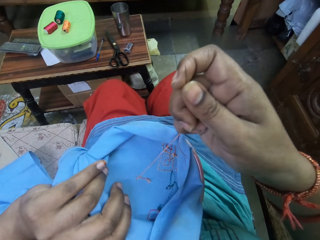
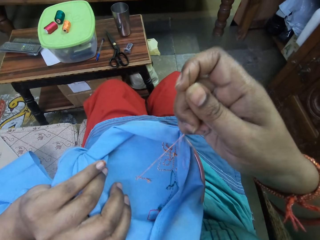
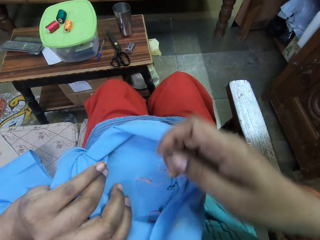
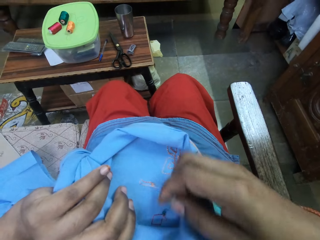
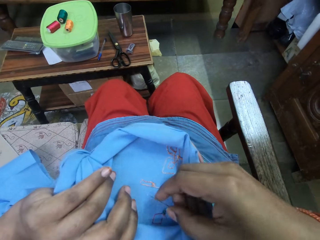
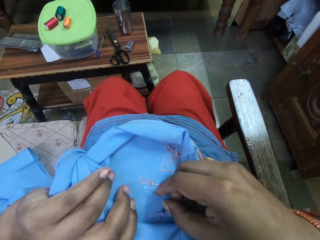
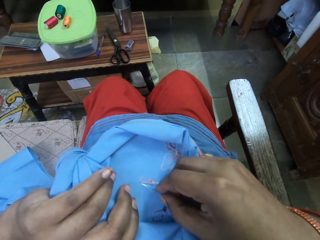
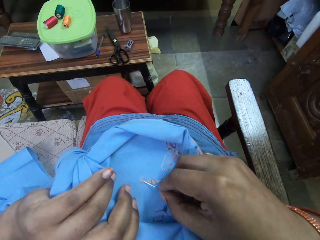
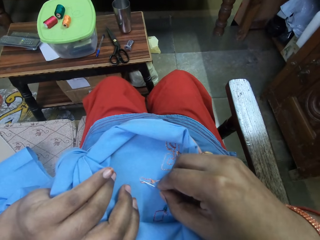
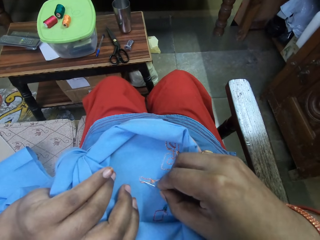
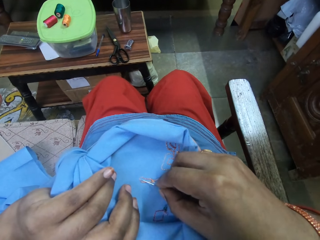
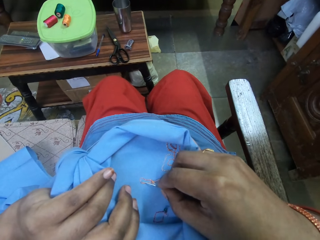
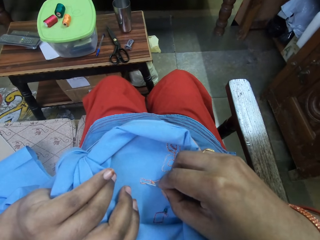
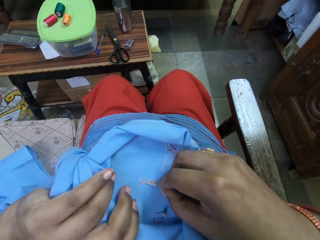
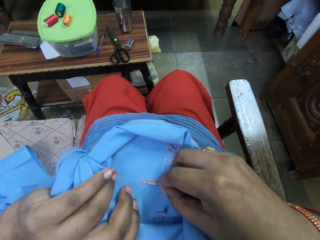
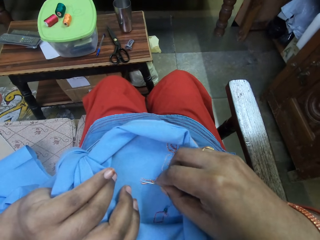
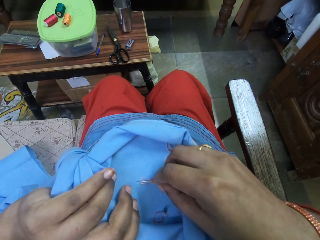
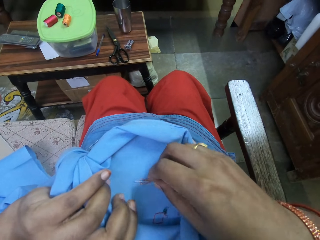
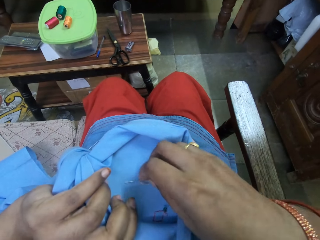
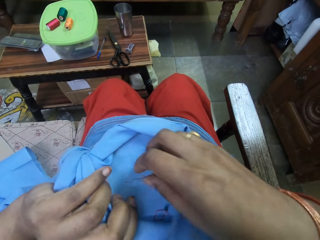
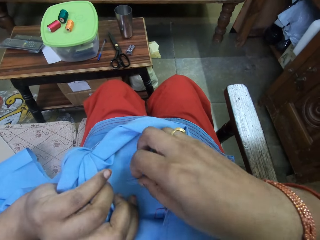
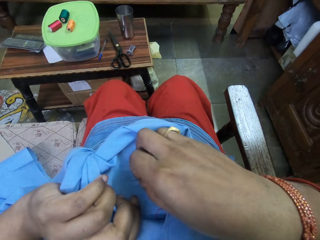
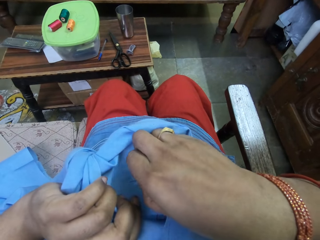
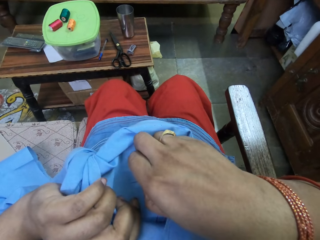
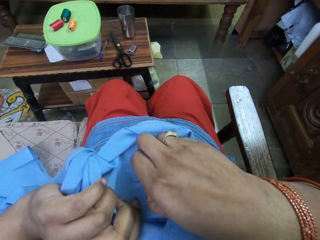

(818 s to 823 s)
The camera wearer sews the fabric with a sewing needle.

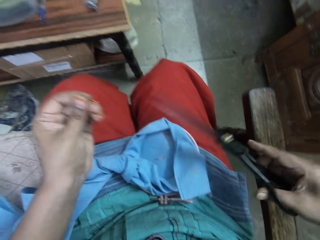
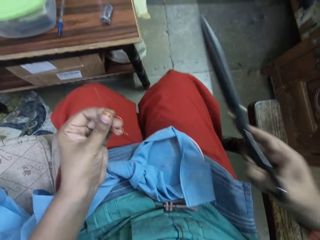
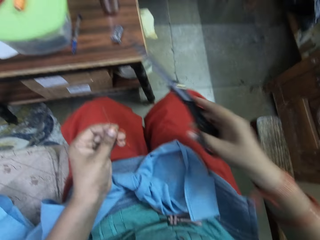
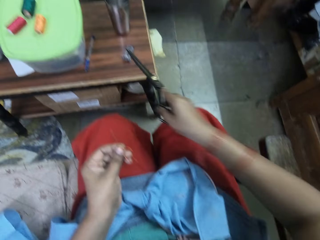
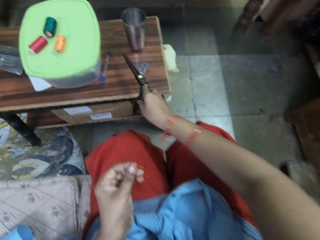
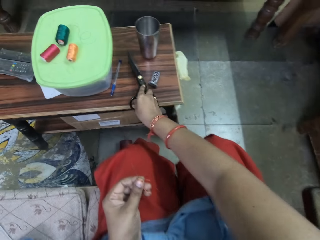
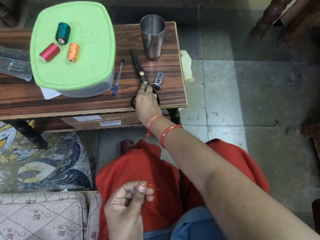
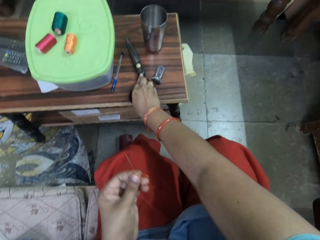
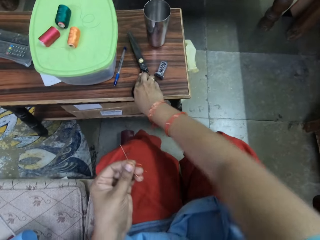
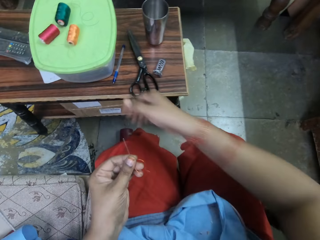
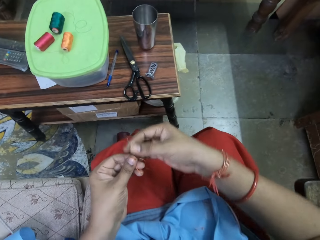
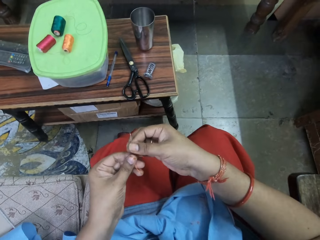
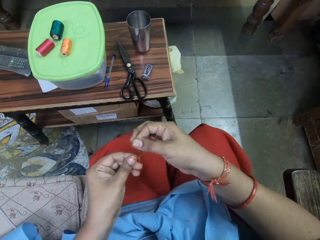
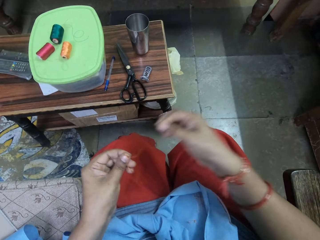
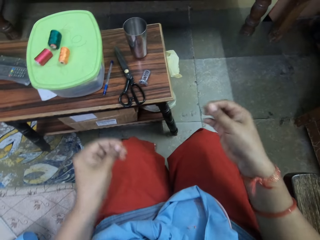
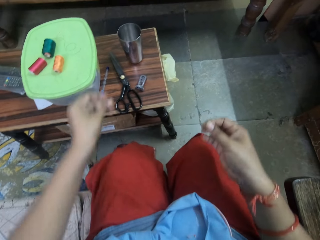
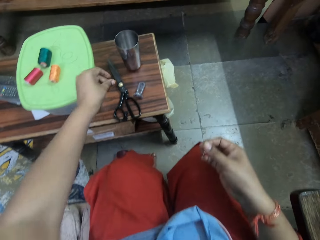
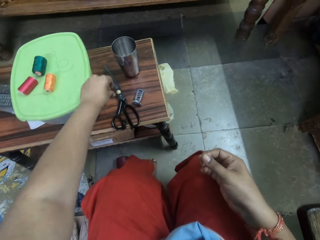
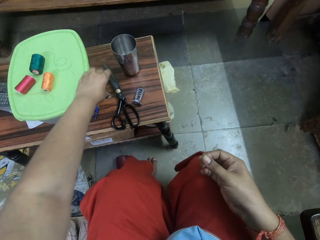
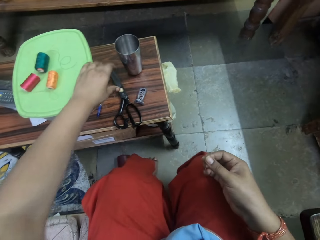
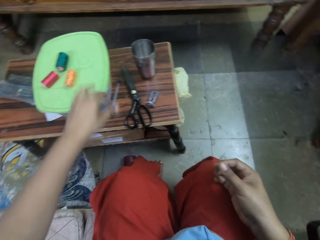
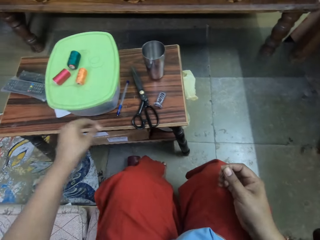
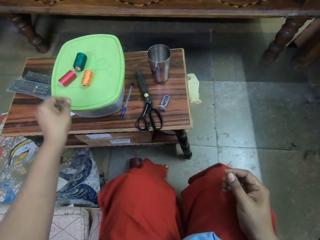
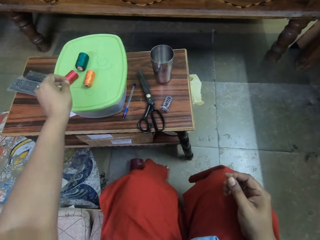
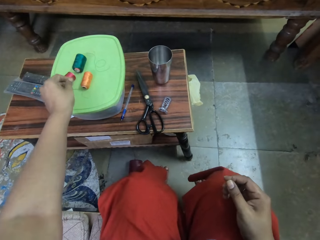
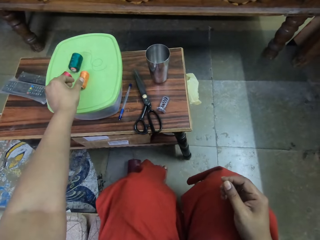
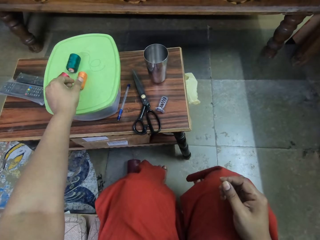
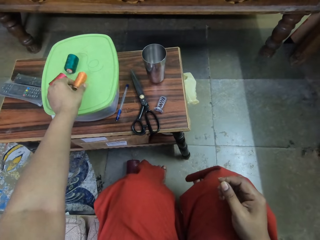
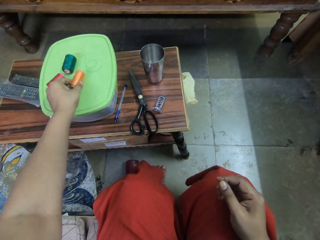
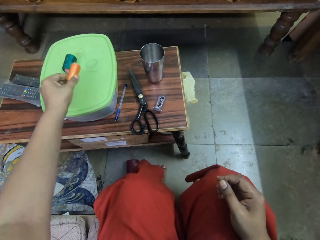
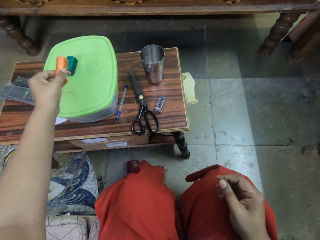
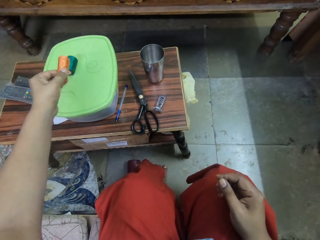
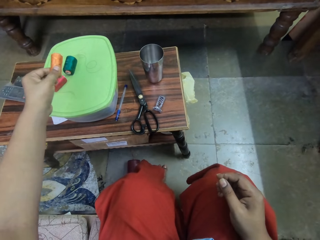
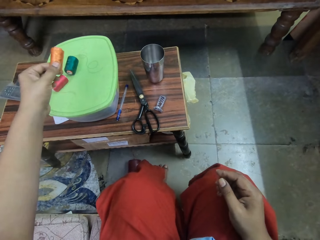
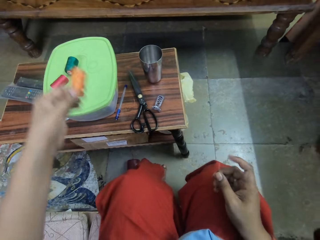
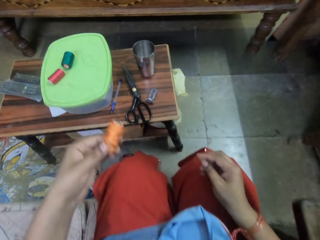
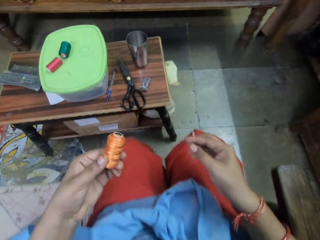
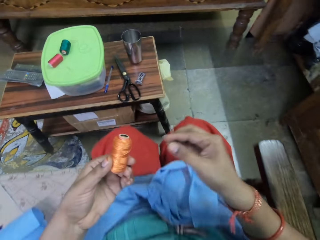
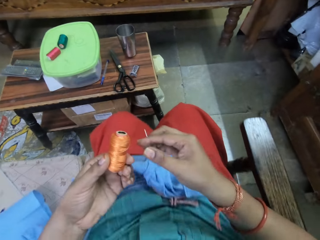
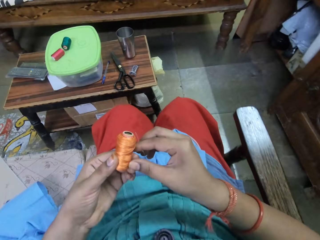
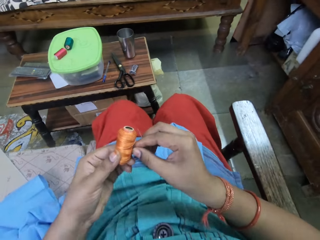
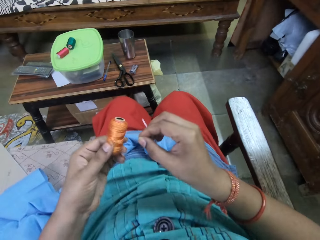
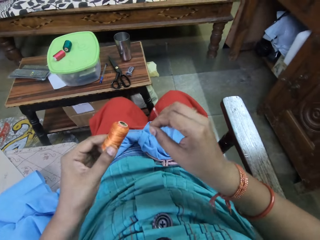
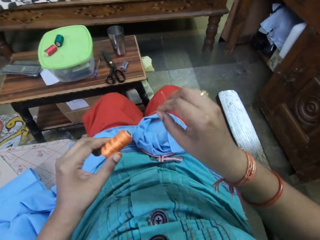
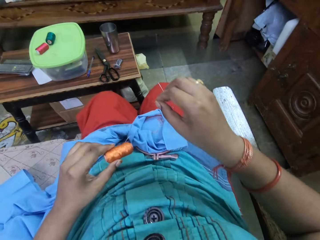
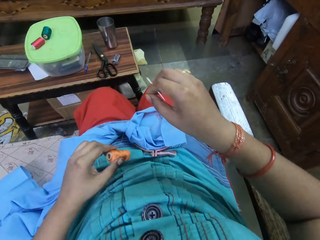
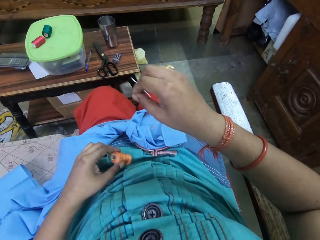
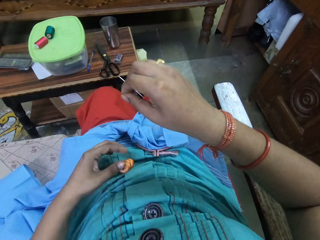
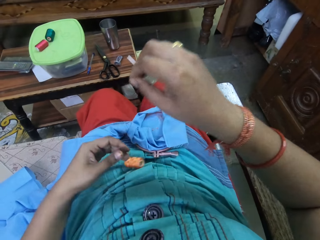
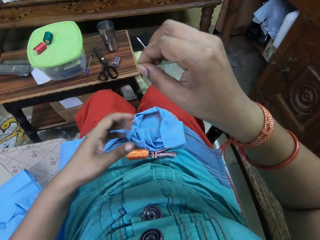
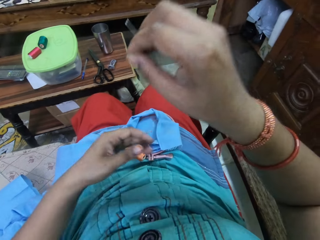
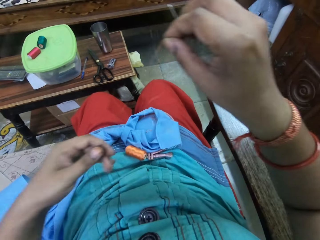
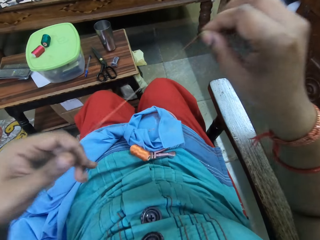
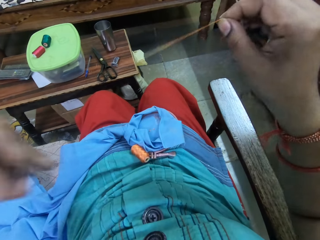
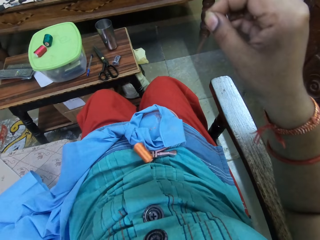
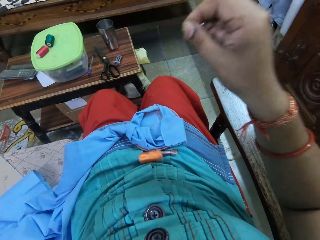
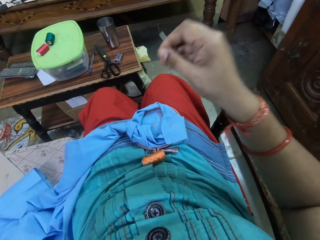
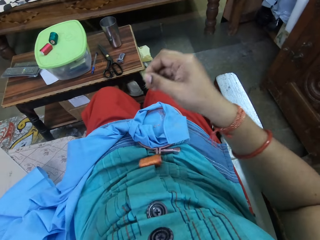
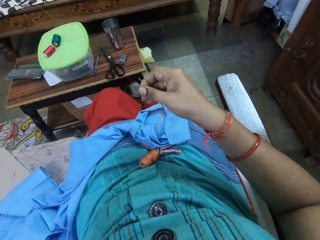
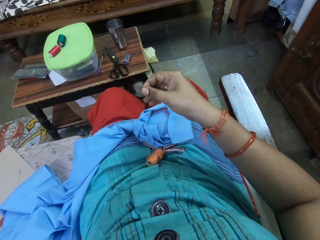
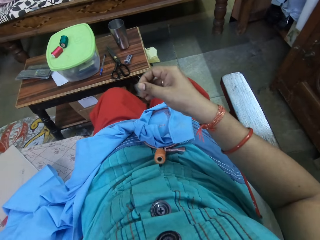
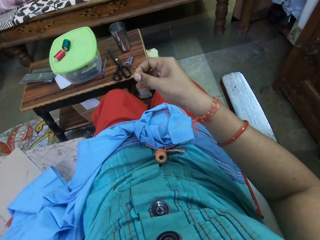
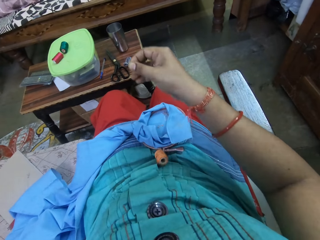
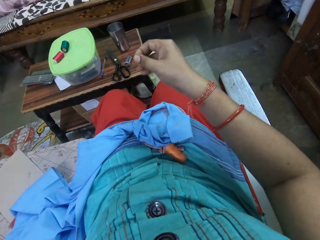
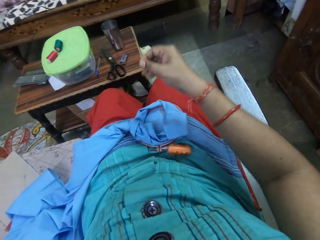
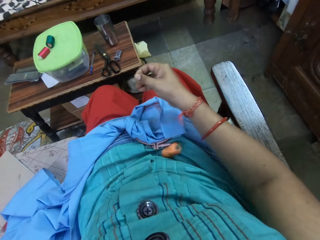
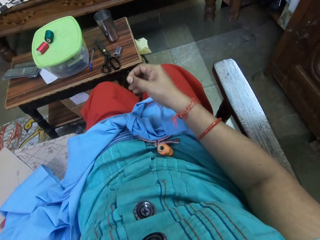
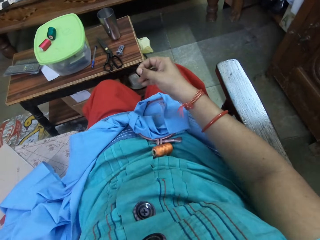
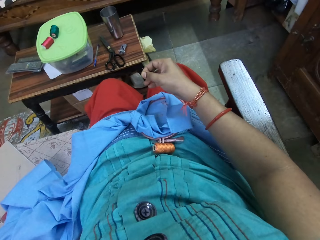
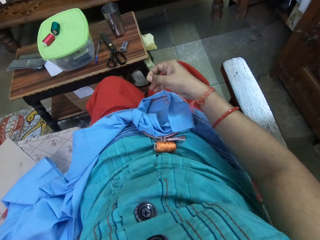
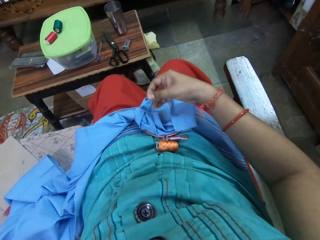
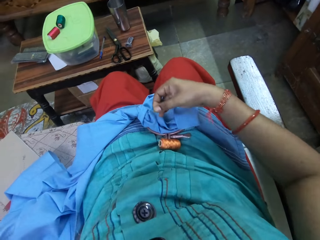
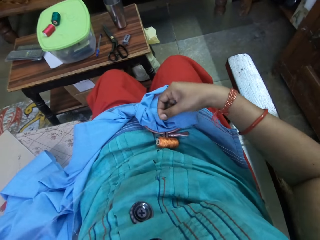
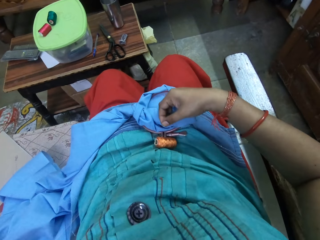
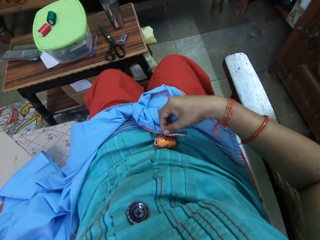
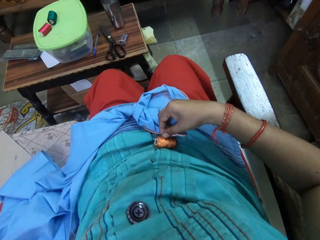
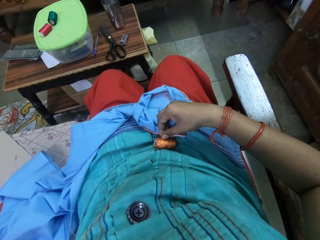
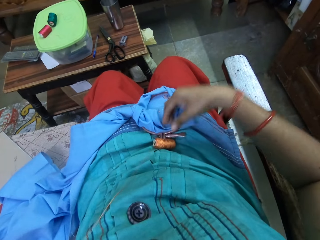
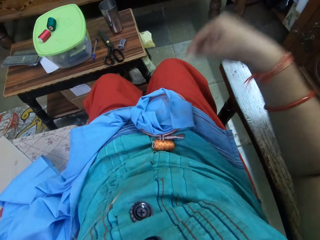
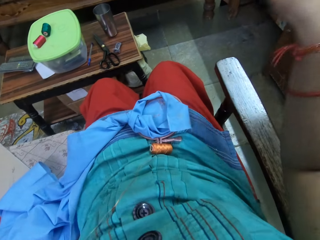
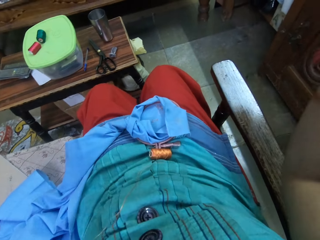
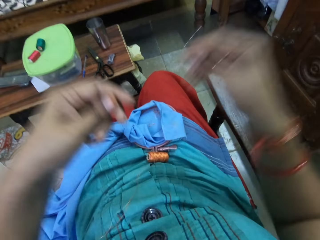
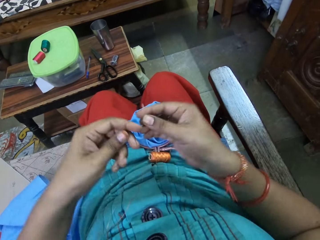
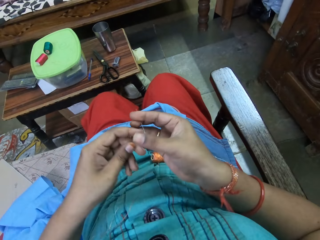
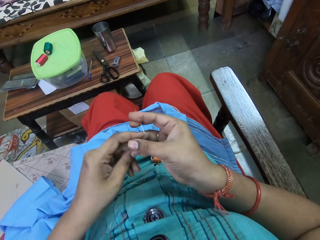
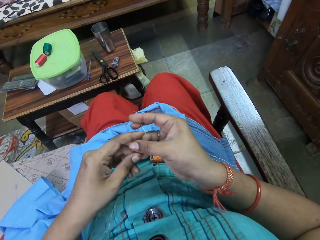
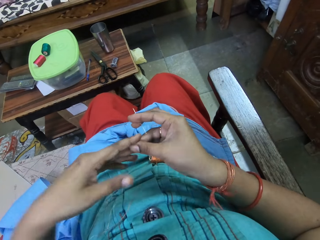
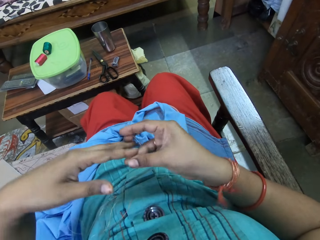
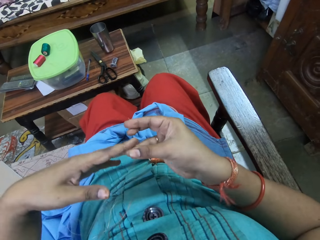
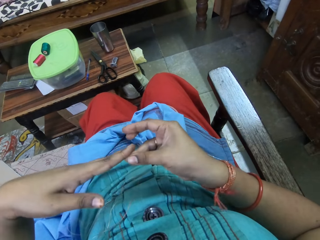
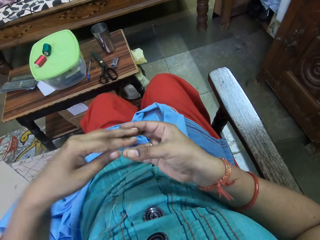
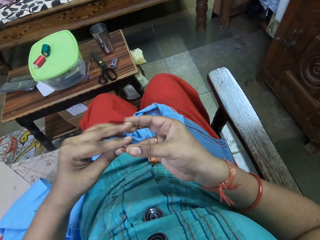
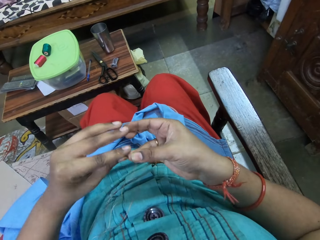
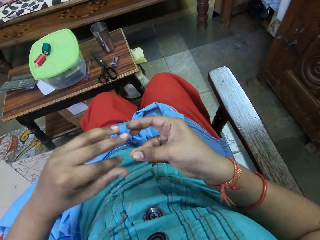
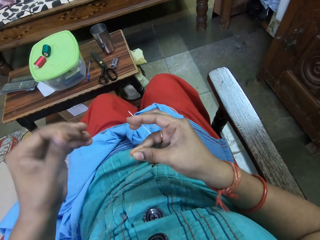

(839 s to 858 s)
The camera wearer drops the pair of scissors in her right hand on the table. She pulls the thread in the needle with her left hand. She passes the needle with the thread in her left hand to her right hand. She removes a piece of thread from the needle. She drops the thread in her left hand on the table. She picks up a yellow thread on a container lid with her left hand. She pulls the thread with her right hand. She drops the yellow thread in her left hand on her body. She pulls the thread with both hands. She folds the thread in her hands into two. She lays the thread in her hands on her body. She passes the thread in her left hand to her right hand.
